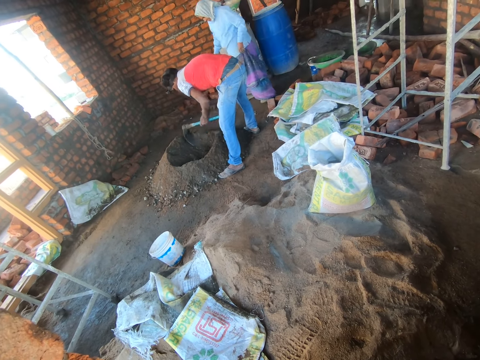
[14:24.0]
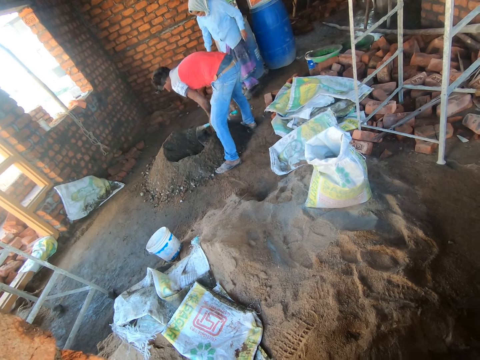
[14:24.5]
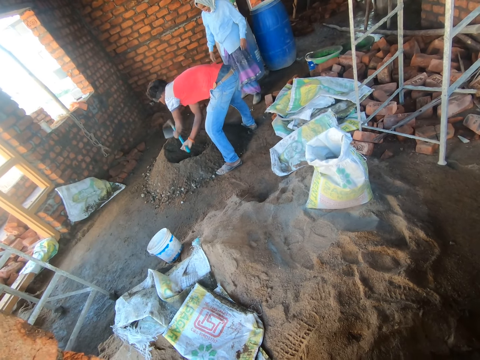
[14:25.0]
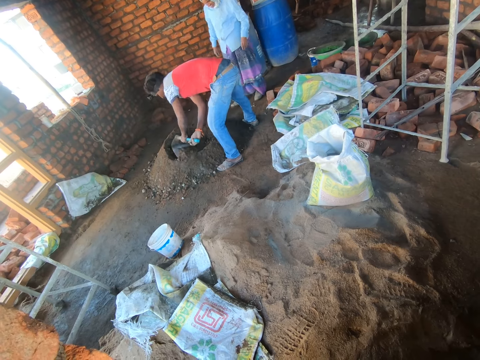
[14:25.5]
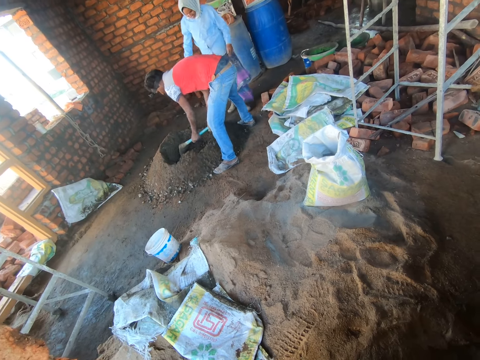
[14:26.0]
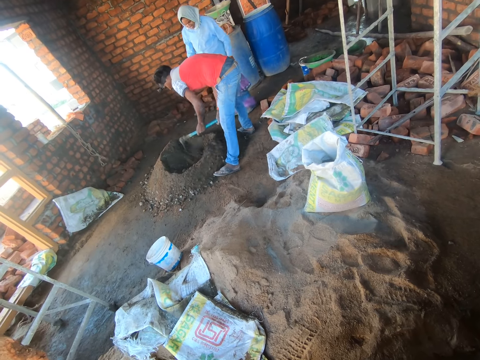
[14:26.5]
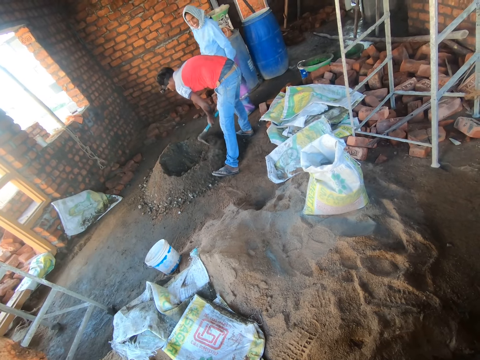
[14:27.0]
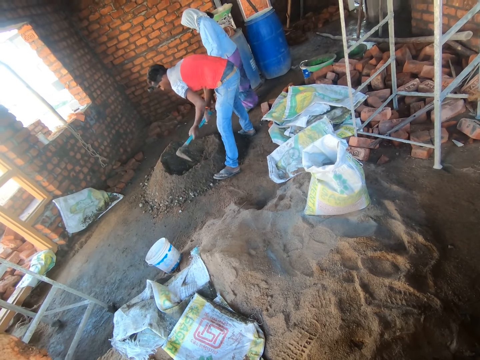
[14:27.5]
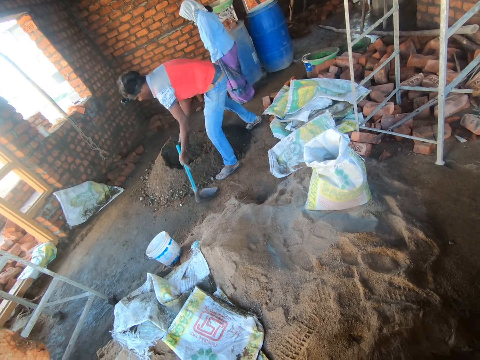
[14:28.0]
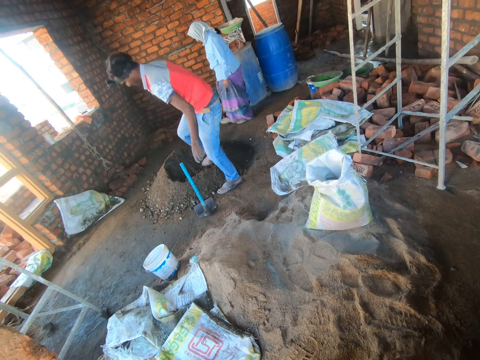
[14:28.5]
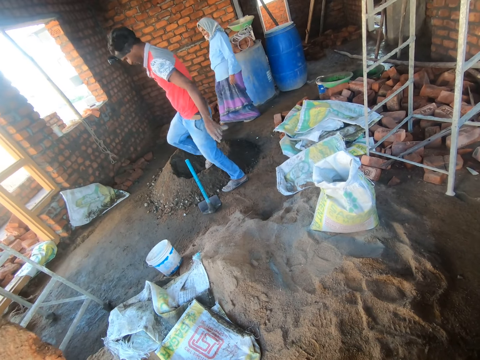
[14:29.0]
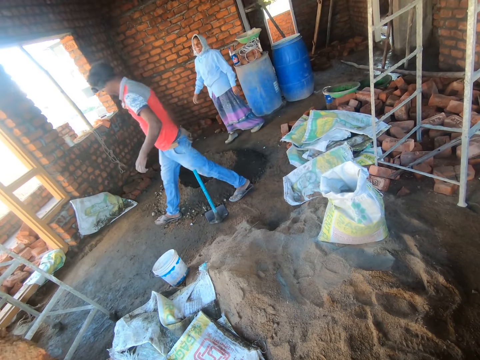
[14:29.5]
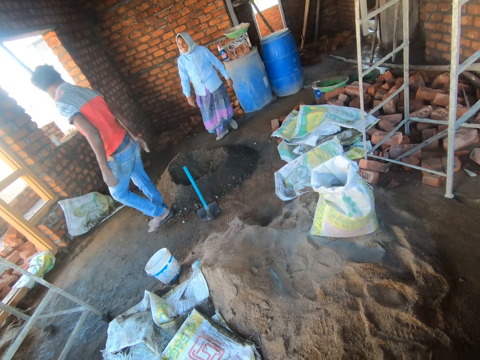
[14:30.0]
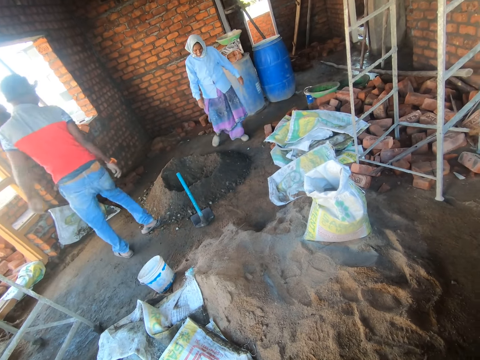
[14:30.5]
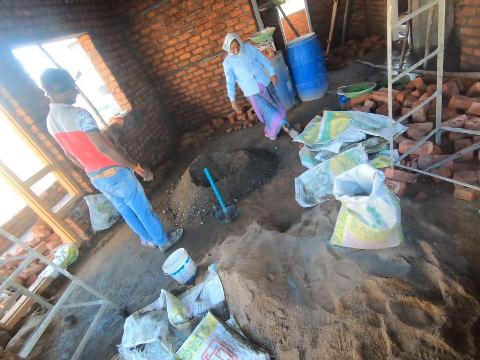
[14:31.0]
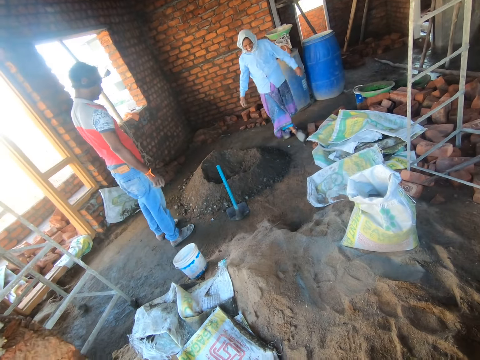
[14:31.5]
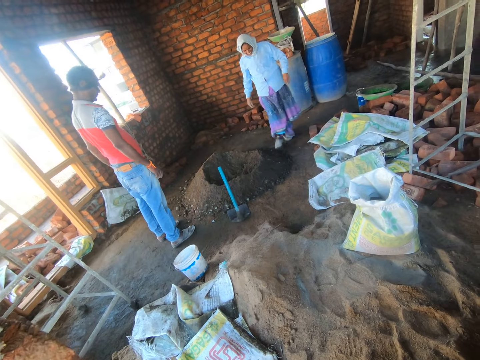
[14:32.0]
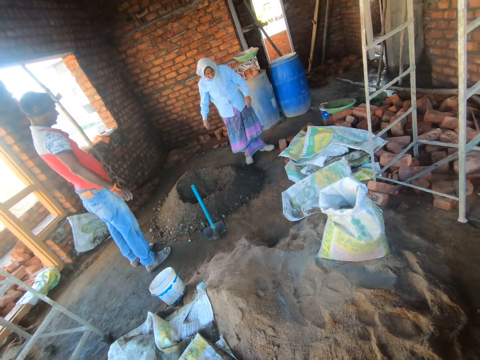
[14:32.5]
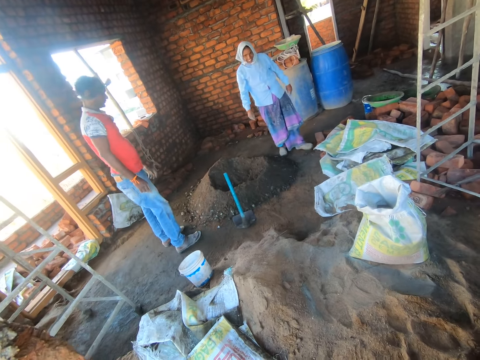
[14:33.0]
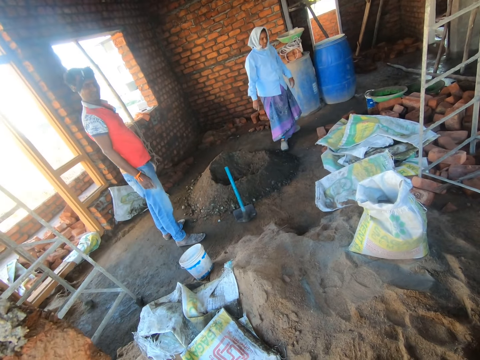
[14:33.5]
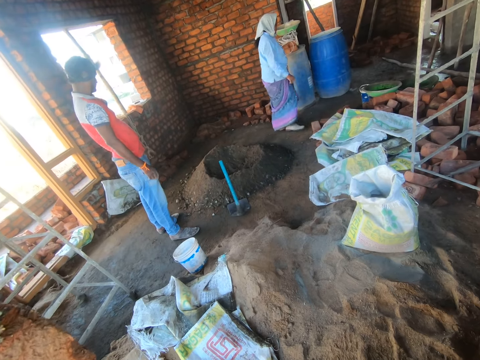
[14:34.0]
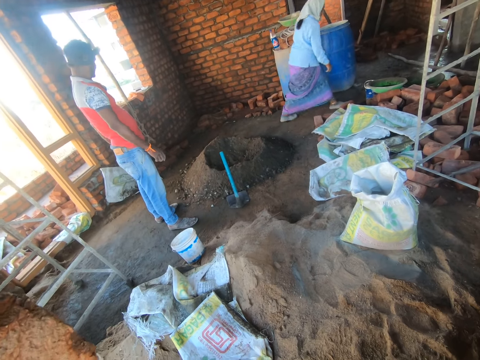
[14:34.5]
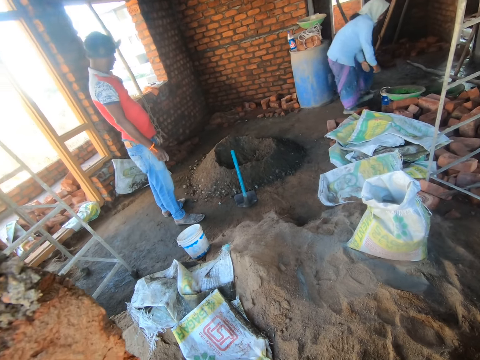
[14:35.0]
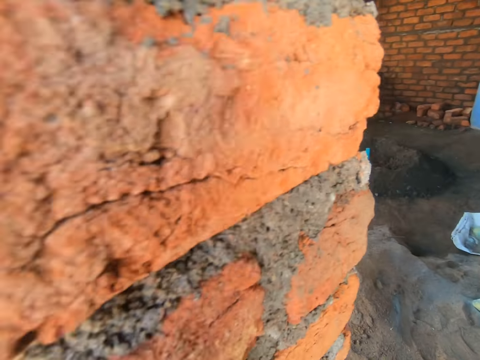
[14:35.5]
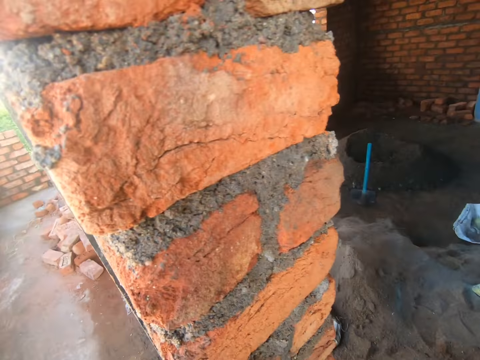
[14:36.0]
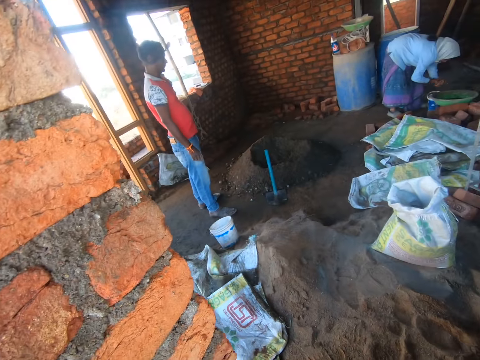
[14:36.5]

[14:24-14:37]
A person puts the hoe on the ground and walks around the house. Another person walks around the house. The camera wearer looks around the house.

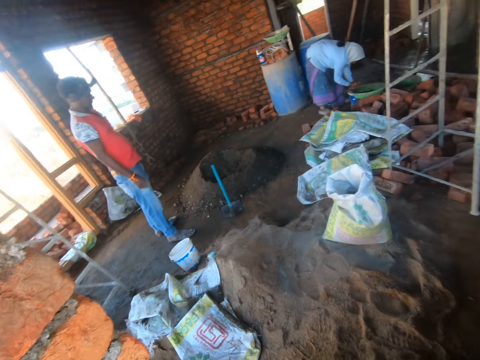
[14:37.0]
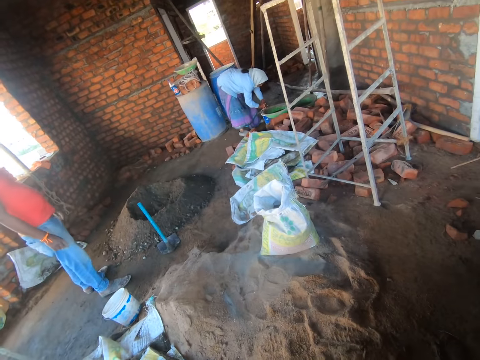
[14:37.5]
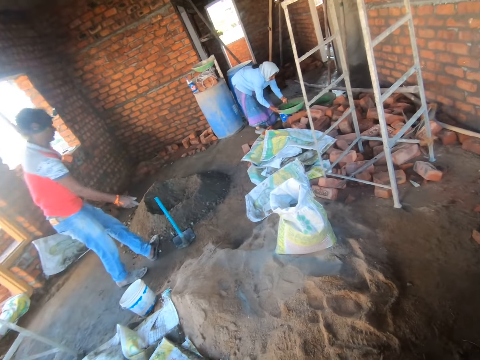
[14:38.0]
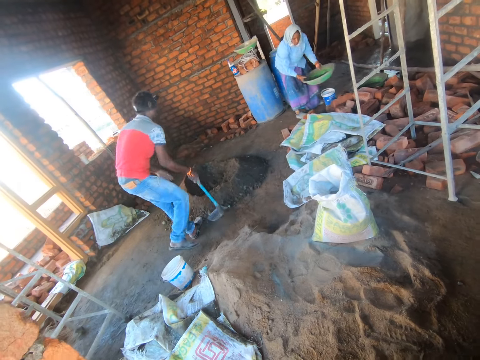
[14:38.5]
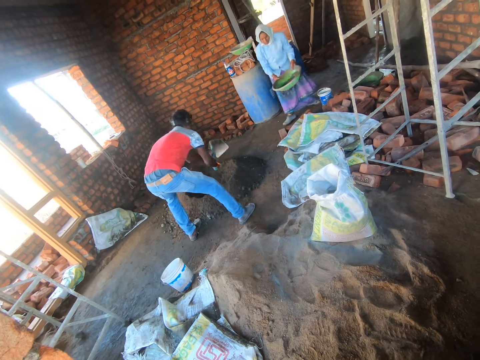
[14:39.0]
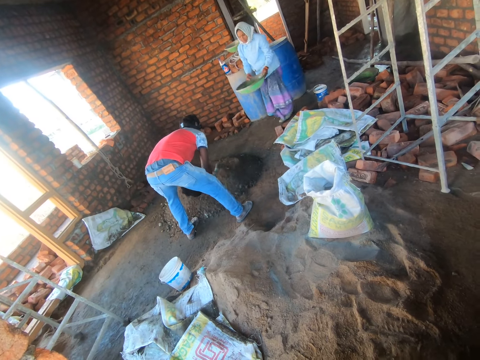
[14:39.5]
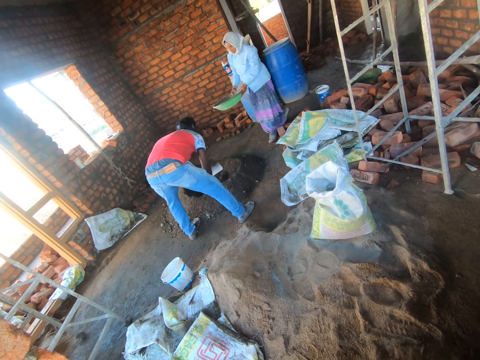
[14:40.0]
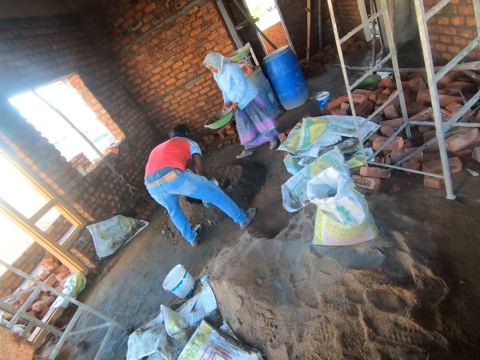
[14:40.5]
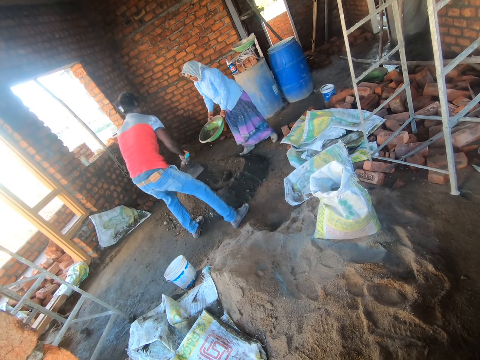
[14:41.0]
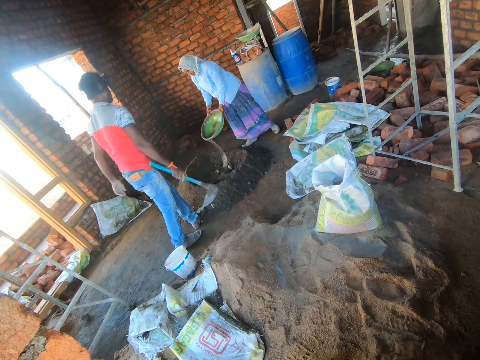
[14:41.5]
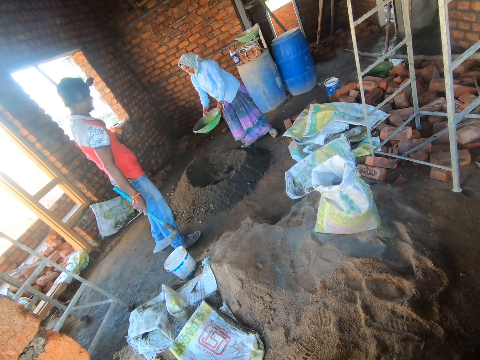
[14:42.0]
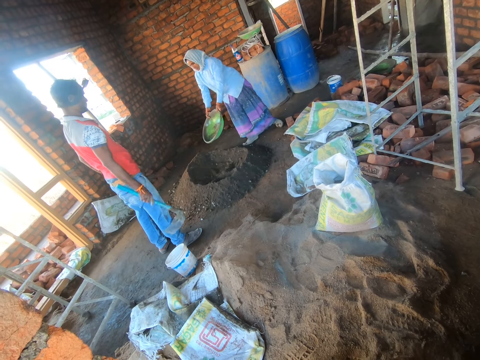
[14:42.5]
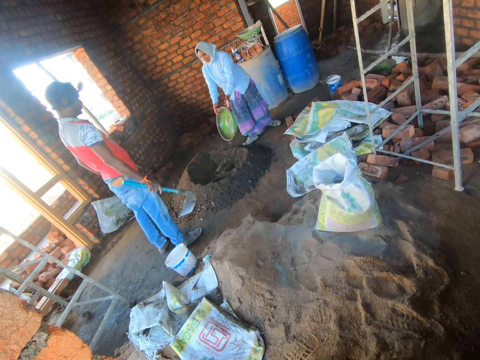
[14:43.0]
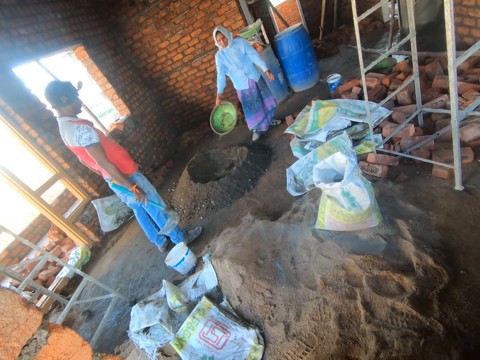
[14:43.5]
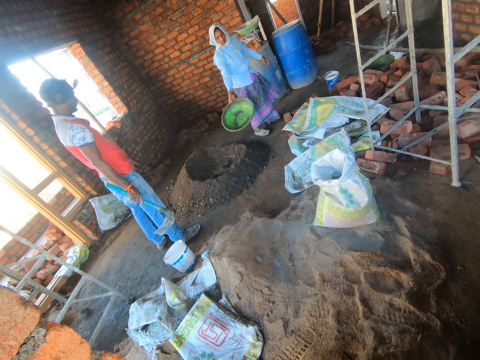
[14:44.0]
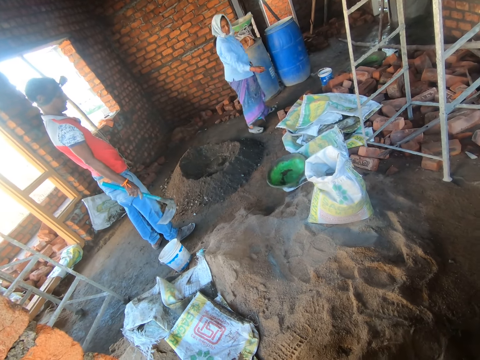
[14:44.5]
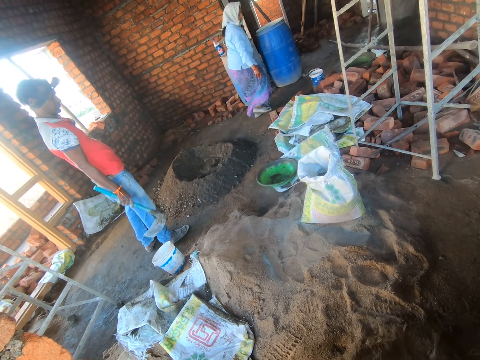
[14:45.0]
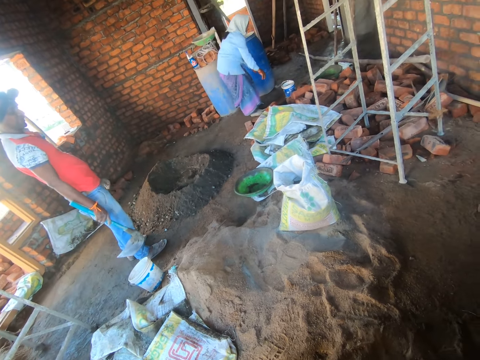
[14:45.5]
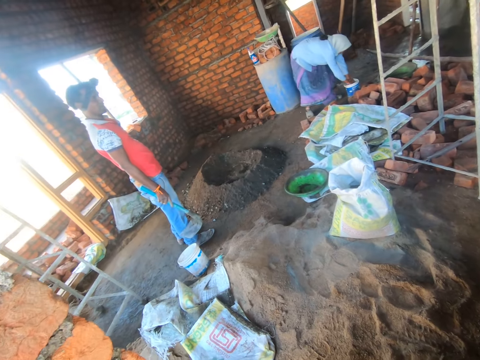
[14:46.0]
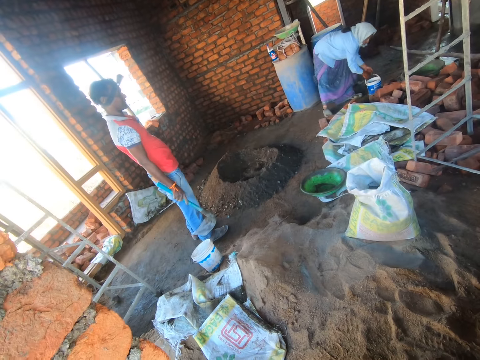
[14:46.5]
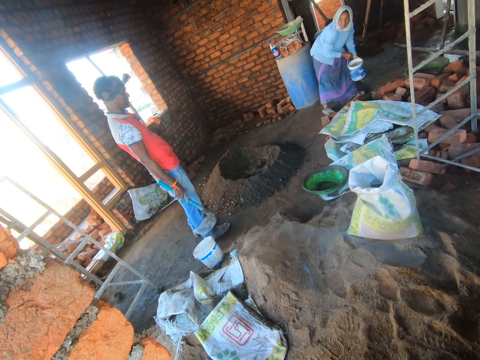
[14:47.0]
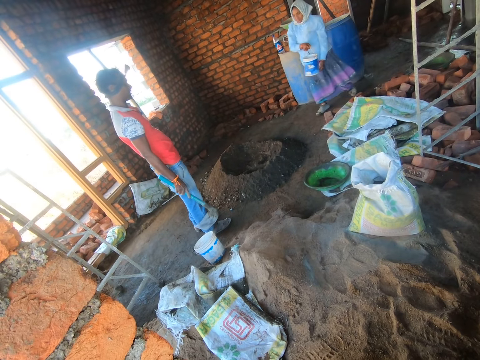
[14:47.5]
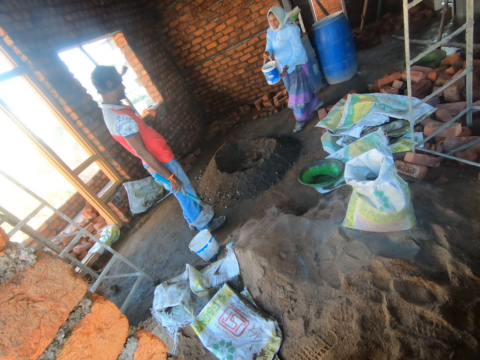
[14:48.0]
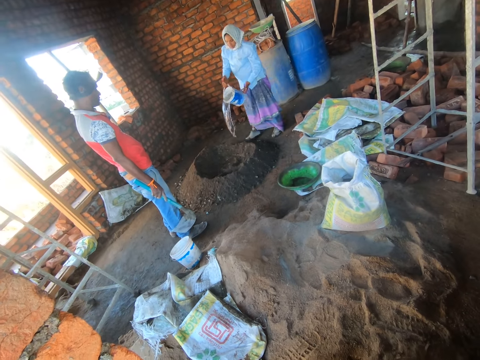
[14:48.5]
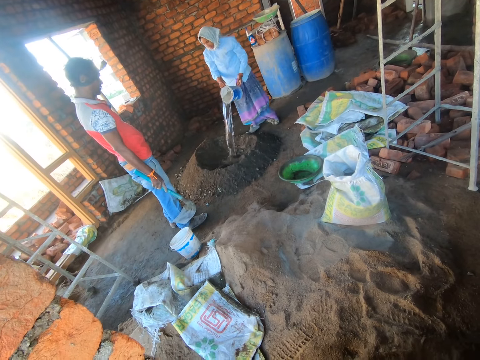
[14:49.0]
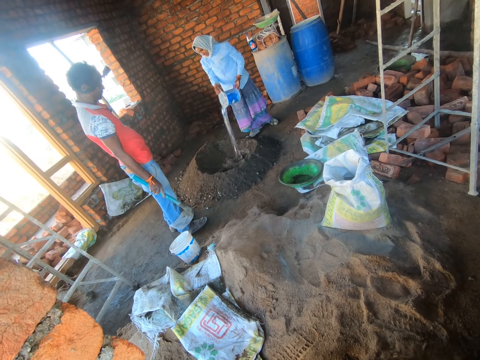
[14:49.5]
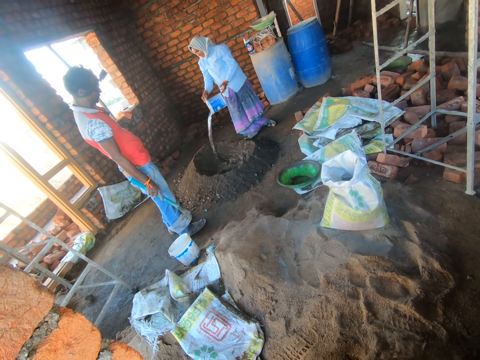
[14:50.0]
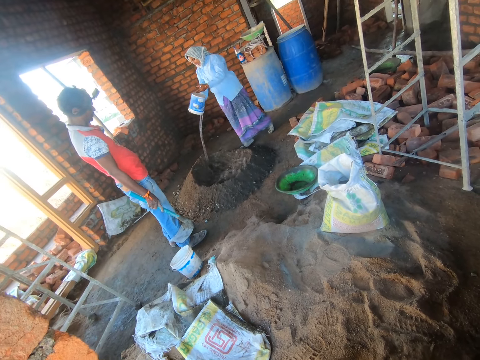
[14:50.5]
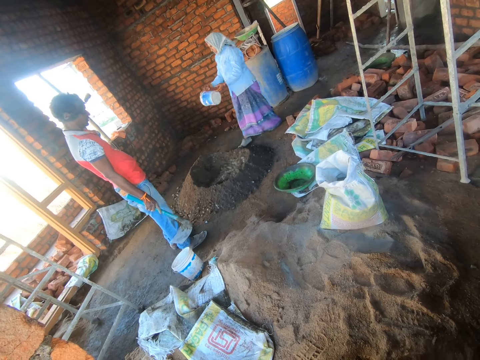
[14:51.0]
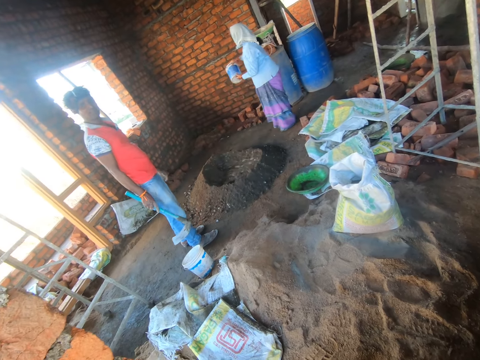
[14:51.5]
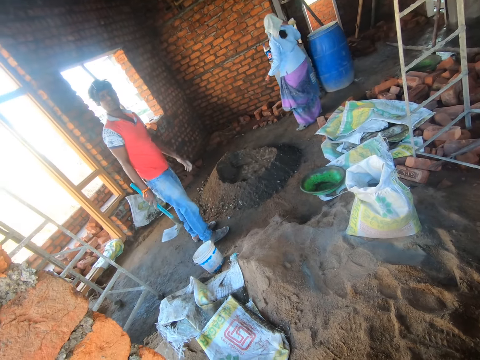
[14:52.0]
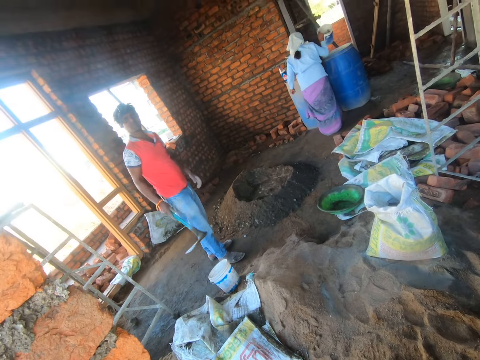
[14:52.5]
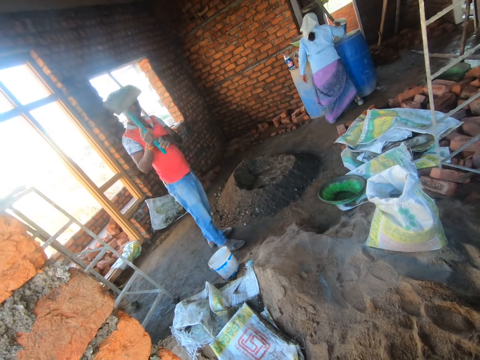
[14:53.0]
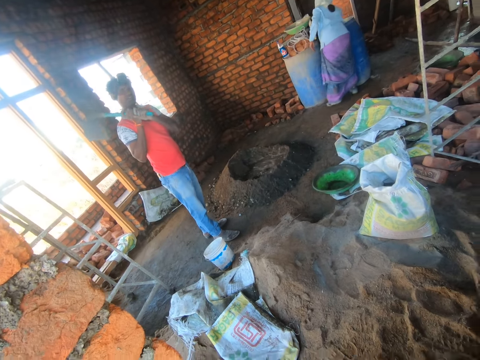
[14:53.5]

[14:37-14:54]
A lady washes herself on the basin. The lady picks up the bowl of water. A person picks up the hoe and mixes cement and sand with the hoe. The lady pours water on the mixture of cement and sand. The camera wearer drops the bowl on the ground. The lady drops the basin. The lady walks around the house, picks up the bucket of water from the ground, walks around the house, pours water on the mixture of cement and sand, and walks around the house.
